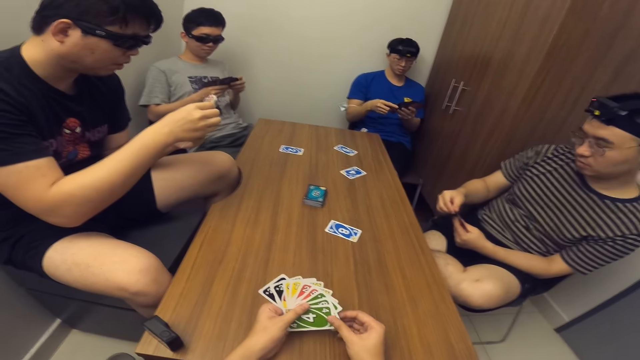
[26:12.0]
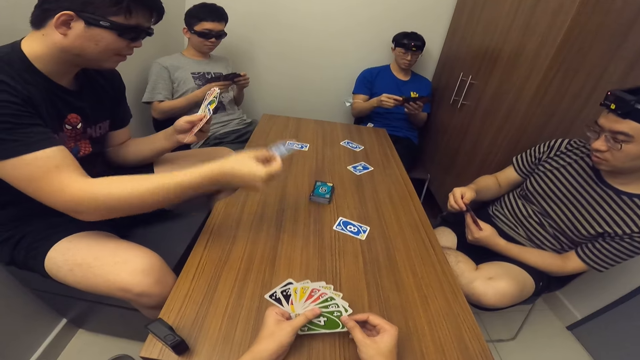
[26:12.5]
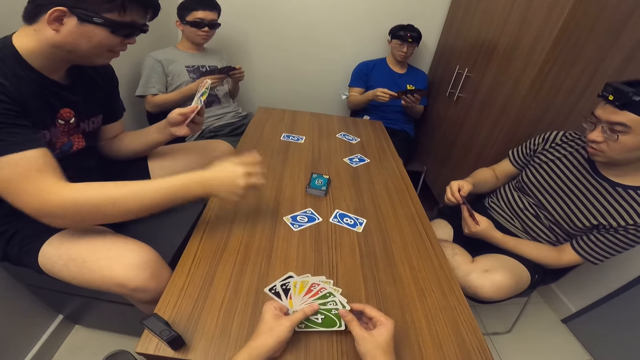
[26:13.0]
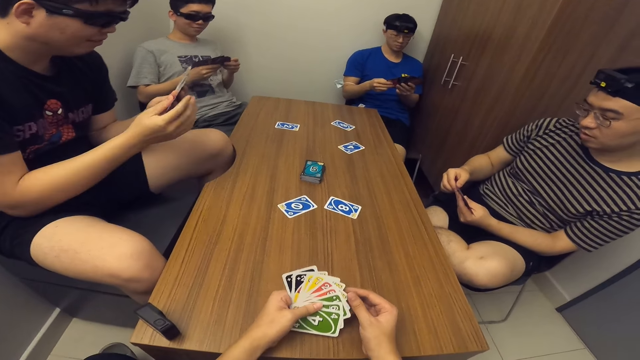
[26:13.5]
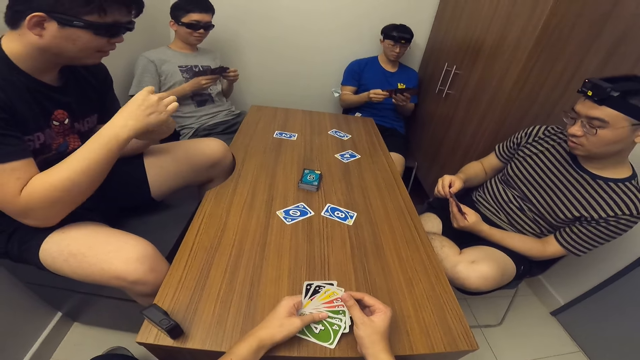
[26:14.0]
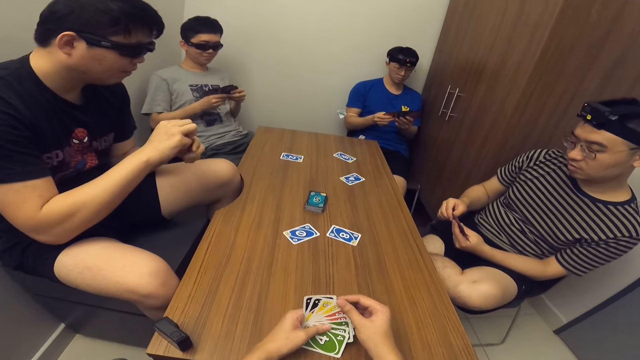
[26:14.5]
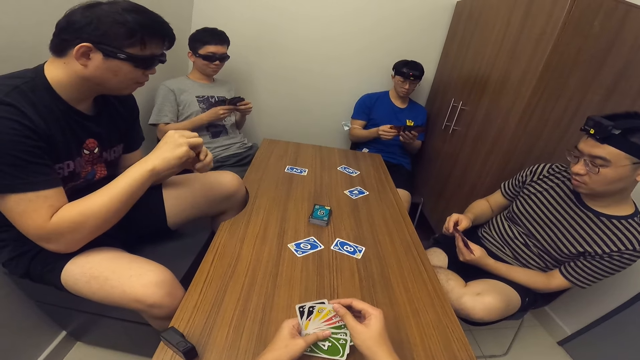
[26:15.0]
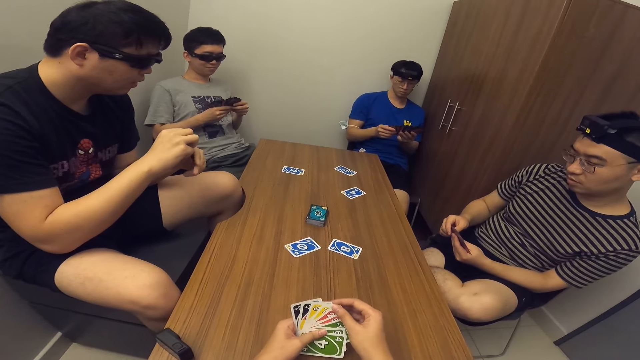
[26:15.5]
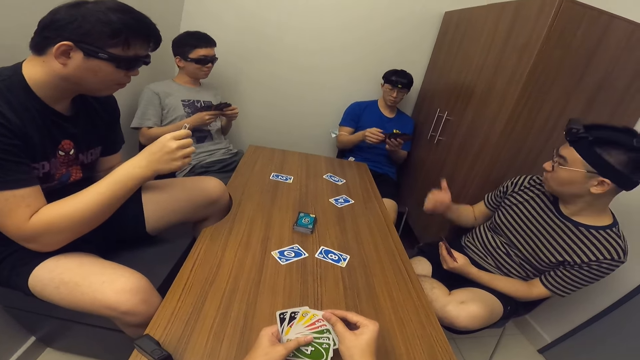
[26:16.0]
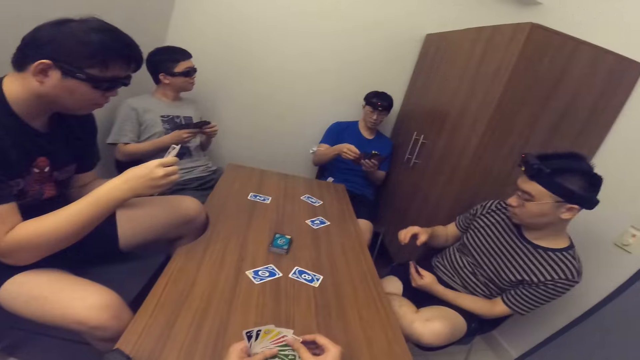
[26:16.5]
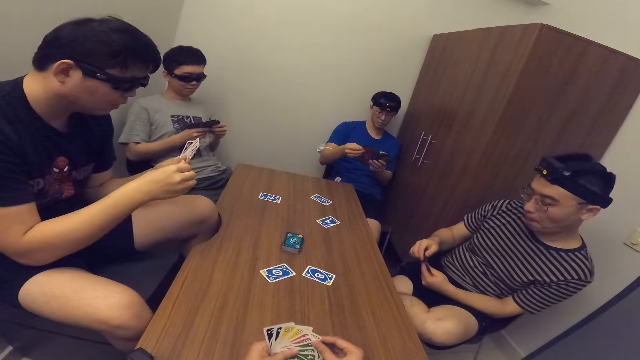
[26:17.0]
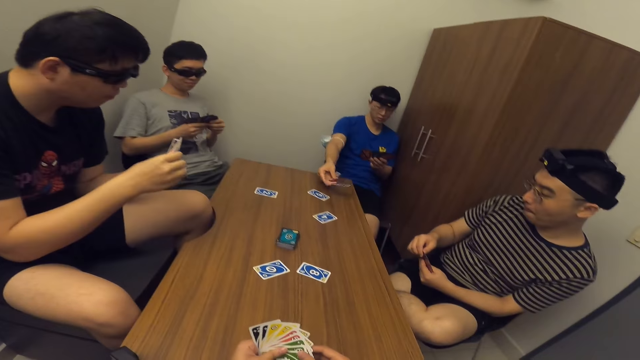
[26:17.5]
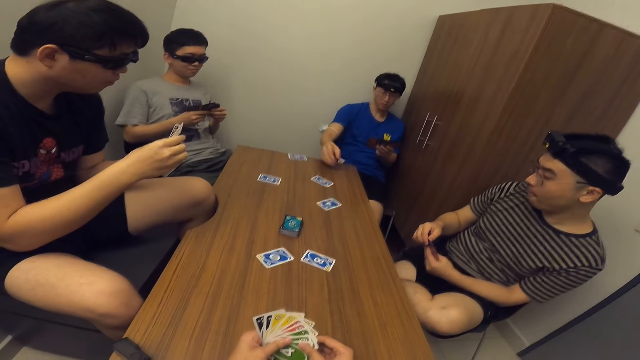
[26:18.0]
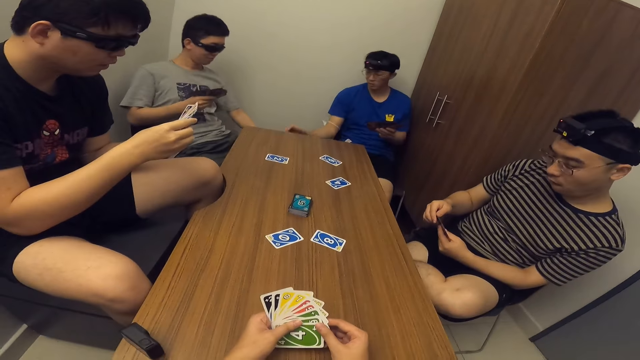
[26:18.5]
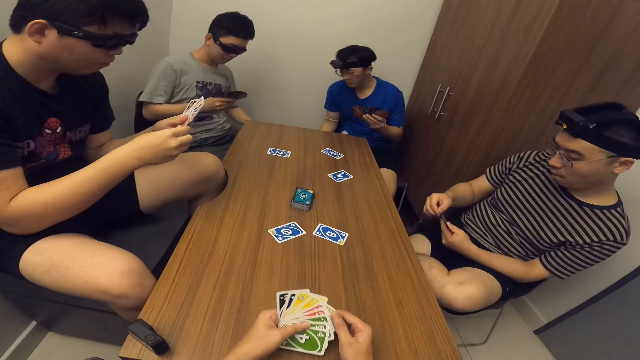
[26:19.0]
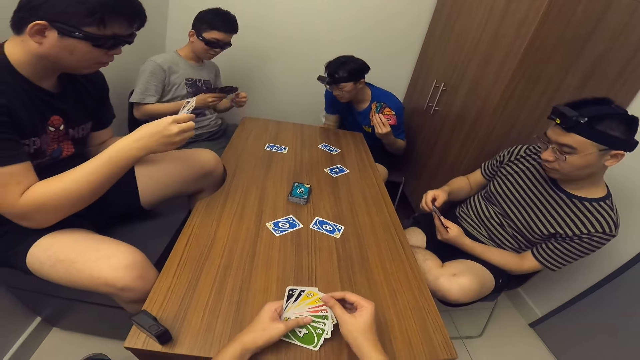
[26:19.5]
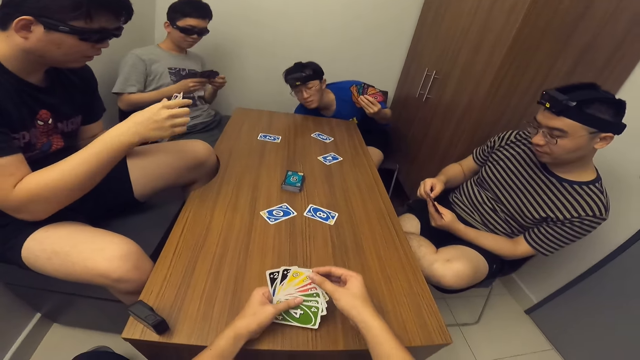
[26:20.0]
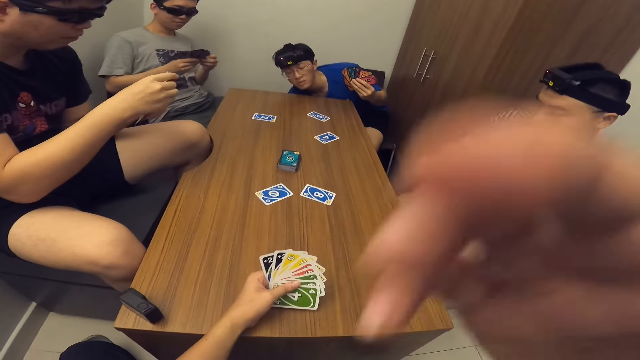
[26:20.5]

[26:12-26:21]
A man drops a card in his hand on the table. Another man drops a card in his hand on the table.

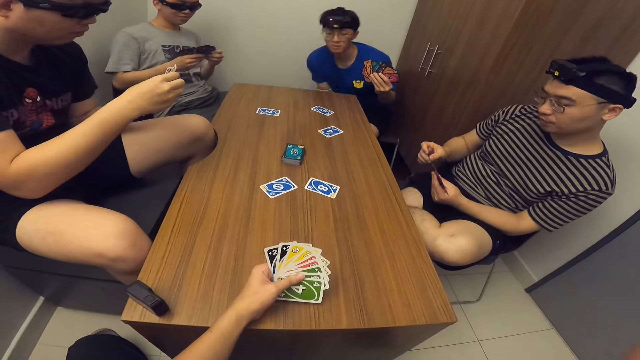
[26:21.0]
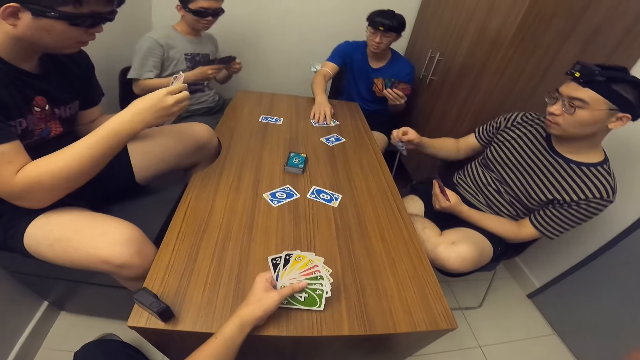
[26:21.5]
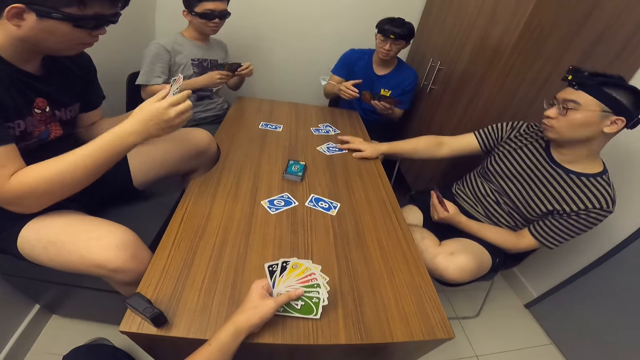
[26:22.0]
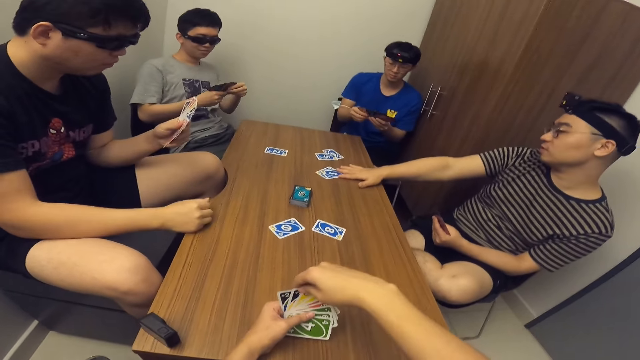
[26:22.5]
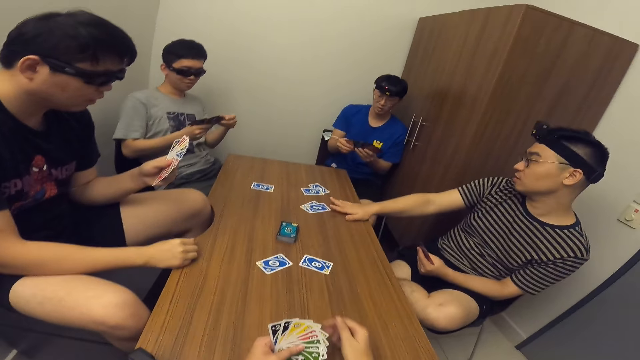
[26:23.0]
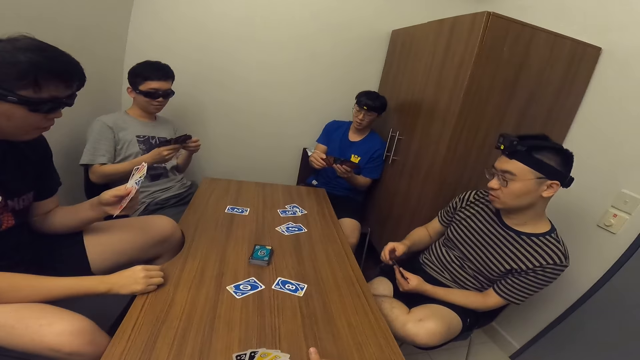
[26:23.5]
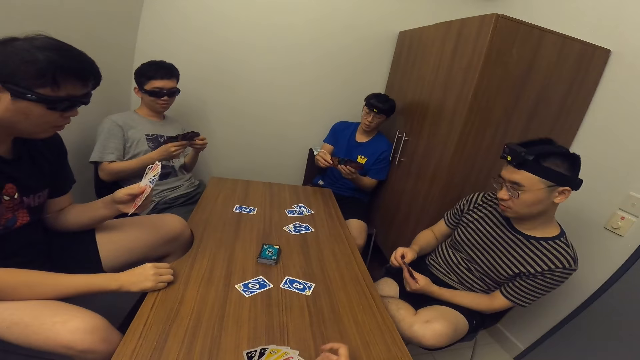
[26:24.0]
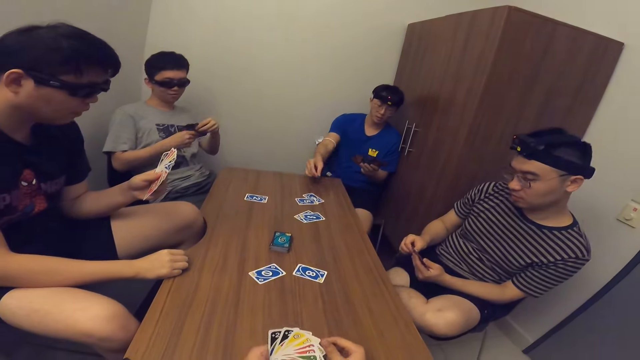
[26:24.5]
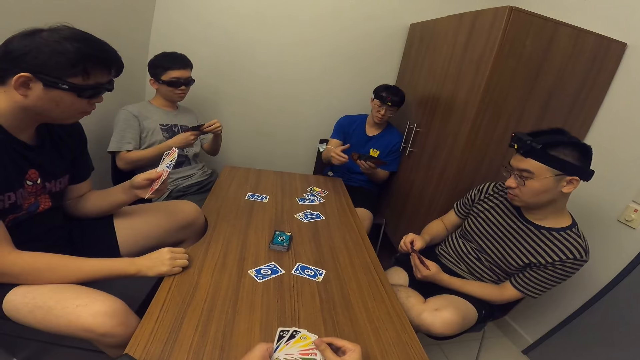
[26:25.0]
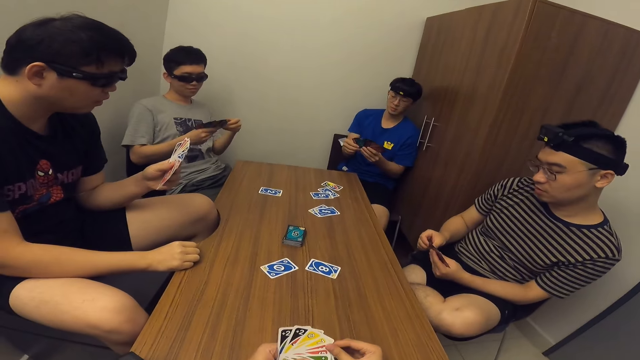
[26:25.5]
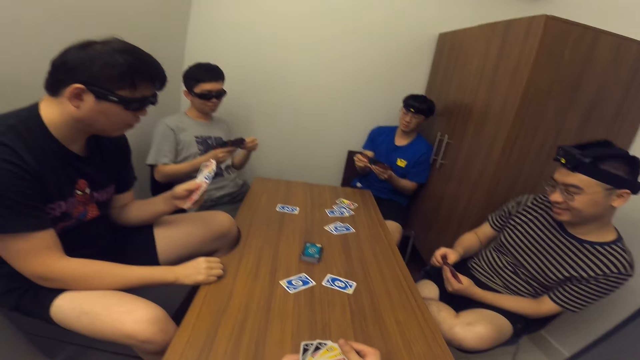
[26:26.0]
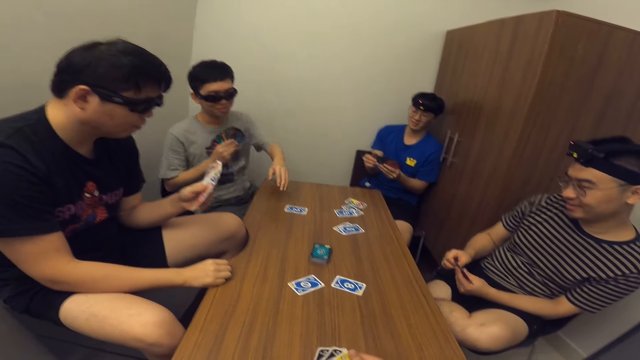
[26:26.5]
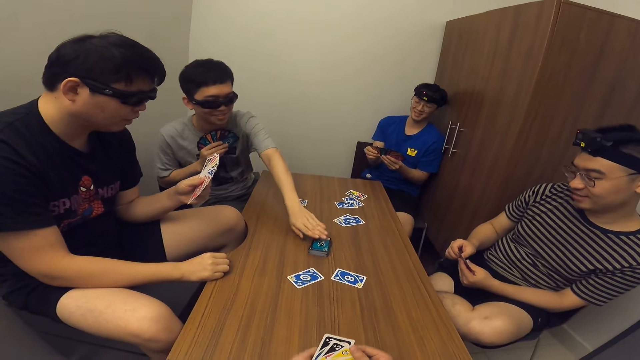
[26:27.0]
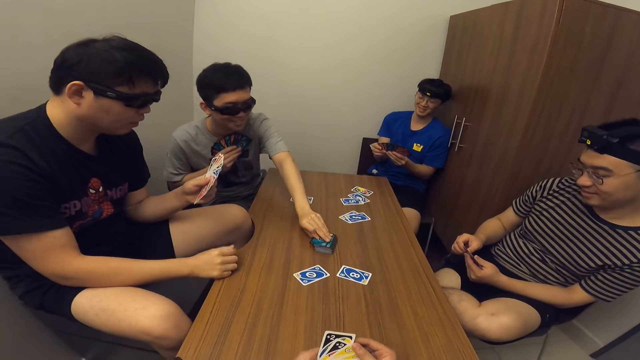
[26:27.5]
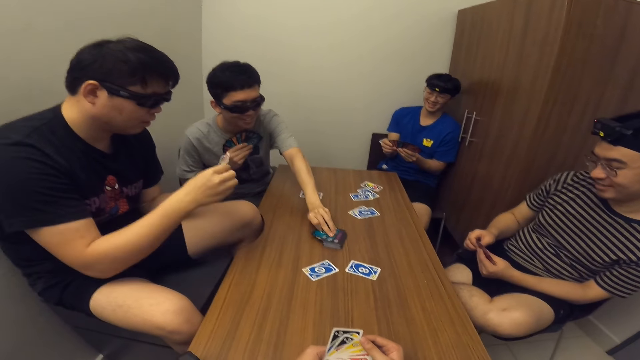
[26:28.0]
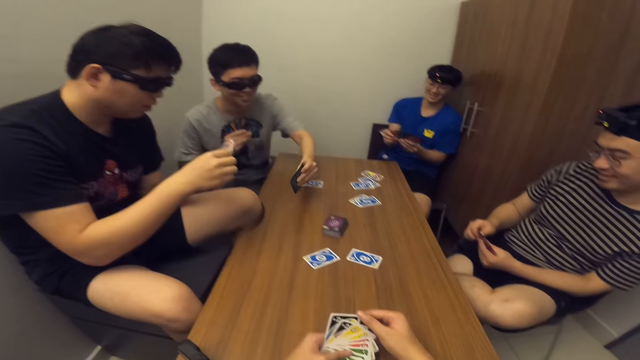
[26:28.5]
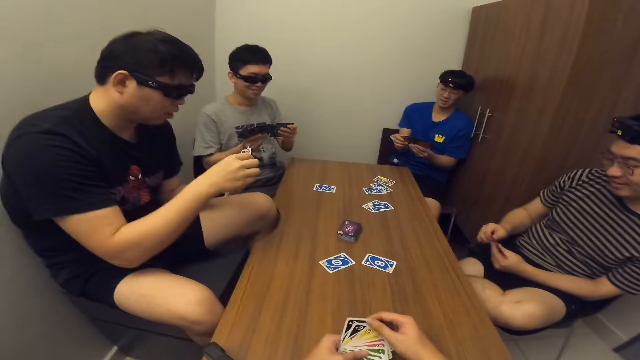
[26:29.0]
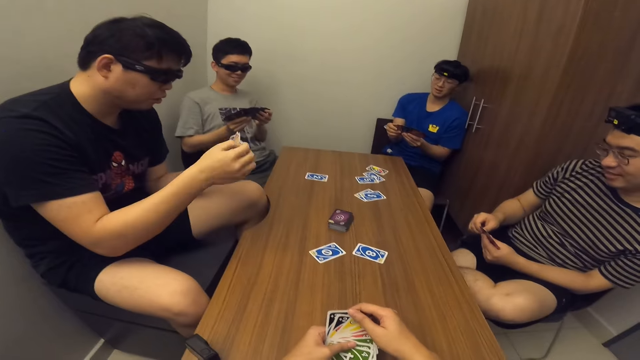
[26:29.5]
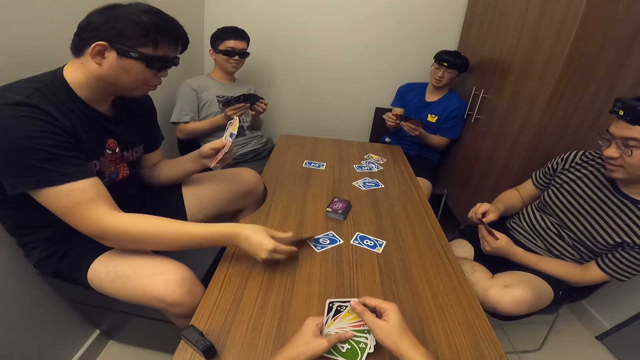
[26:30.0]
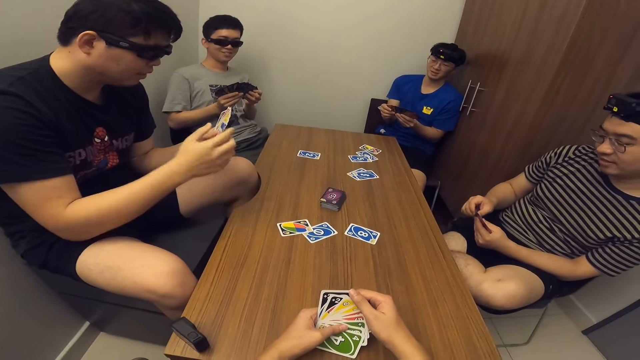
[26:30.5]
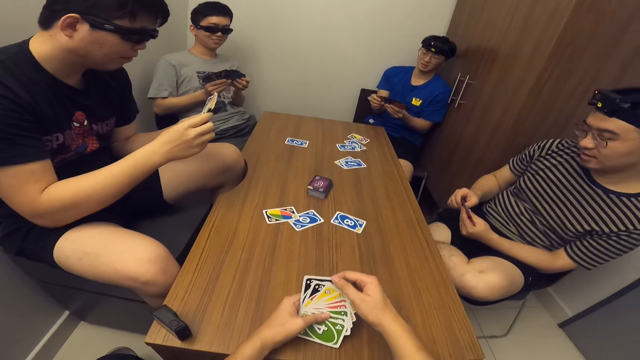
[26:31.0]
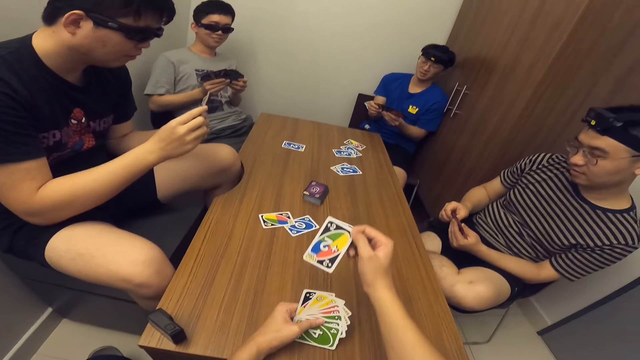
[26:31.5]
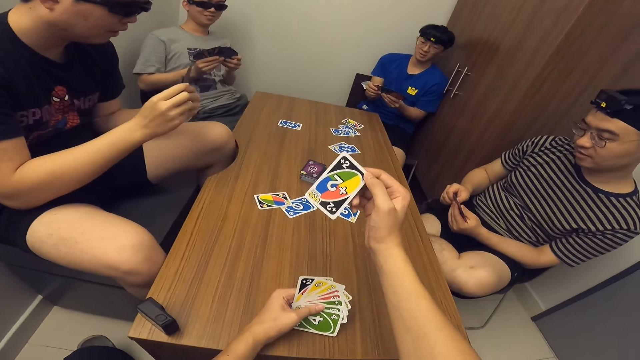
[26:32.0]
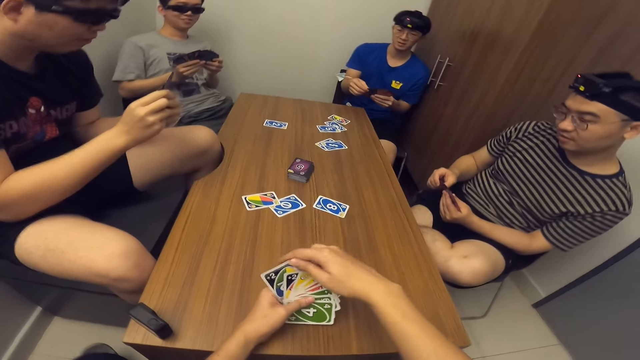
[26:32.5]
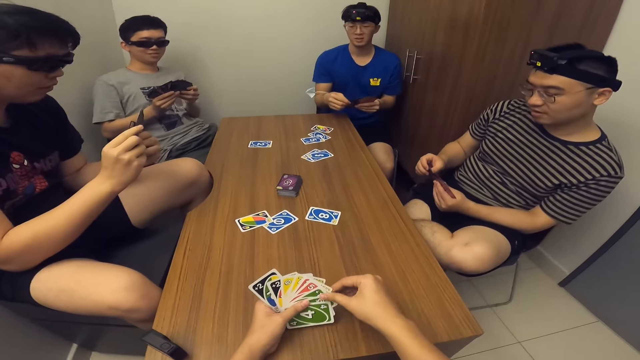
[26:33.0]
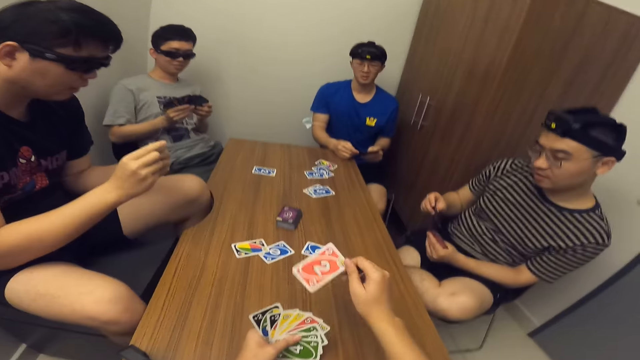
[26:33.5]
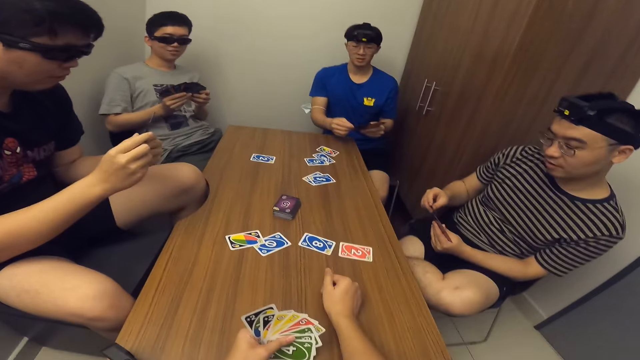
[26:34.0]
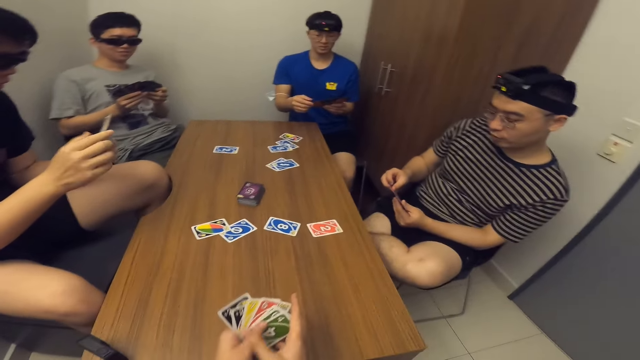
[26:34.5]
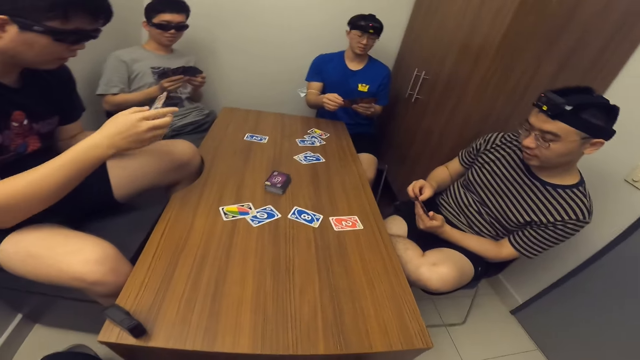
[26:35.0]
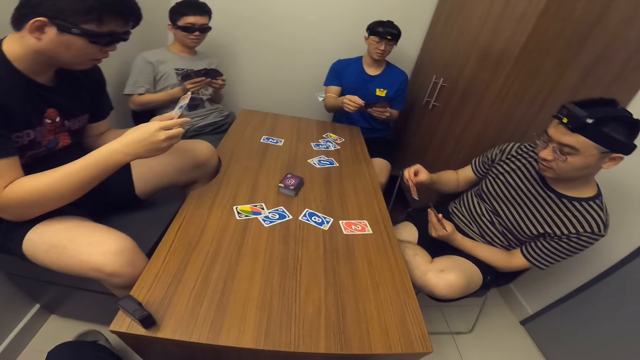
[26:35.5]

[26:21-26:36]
A man picks a card from the floor. Another man drops a card in his hand on the table. The first man drops a card in his hand on the table. A third man picks some cards from the stack of cards on the table. A fourth man drops a card in his hand on the table. The camera wearer drops a card in his hand on the table.
